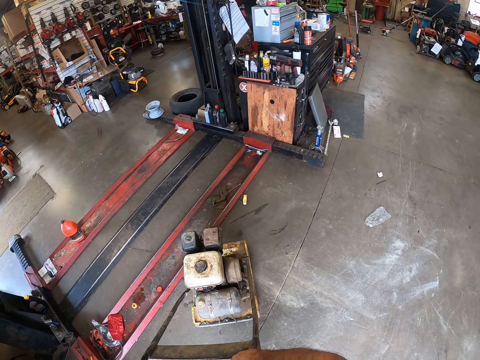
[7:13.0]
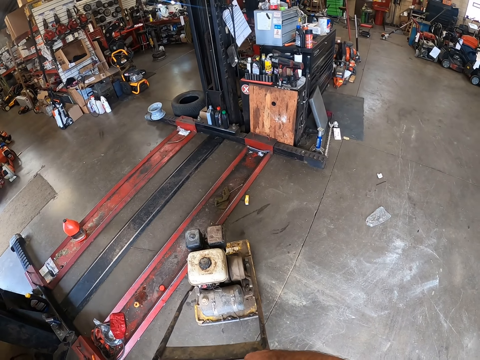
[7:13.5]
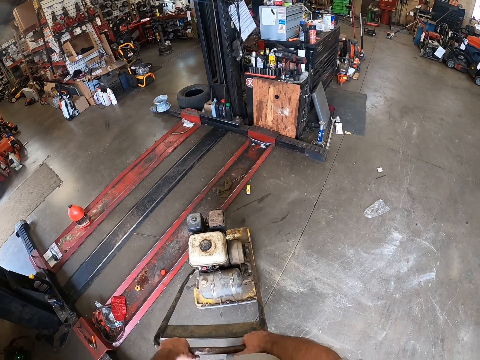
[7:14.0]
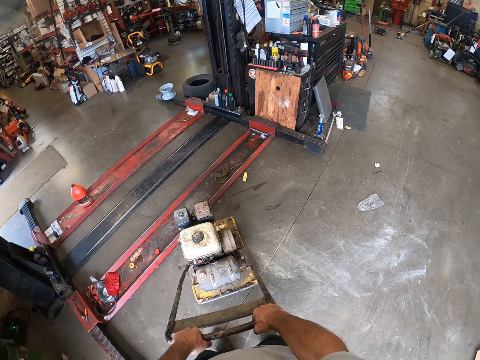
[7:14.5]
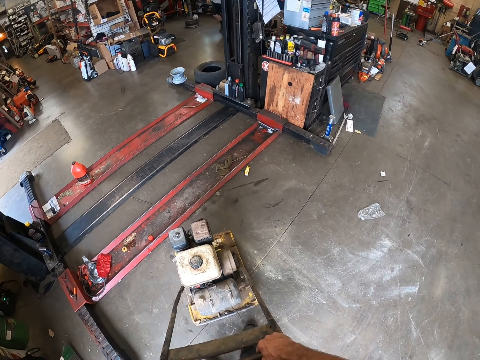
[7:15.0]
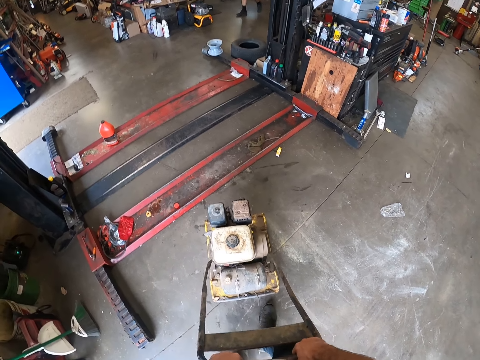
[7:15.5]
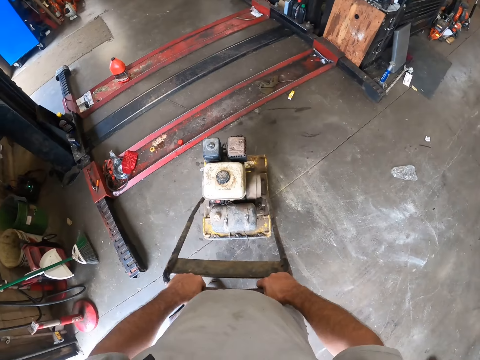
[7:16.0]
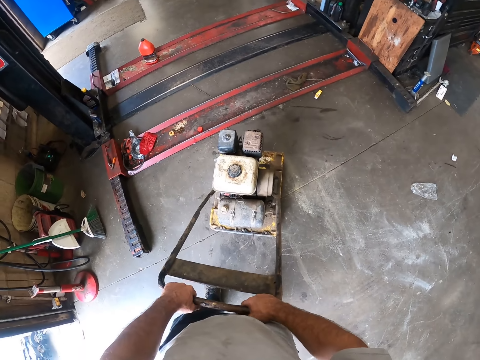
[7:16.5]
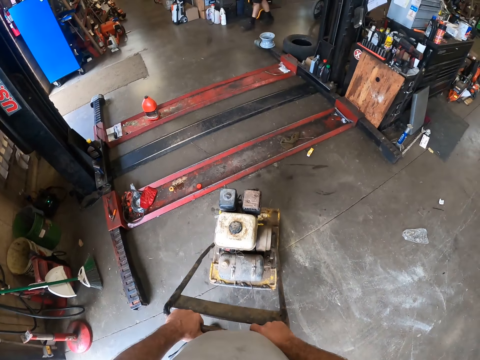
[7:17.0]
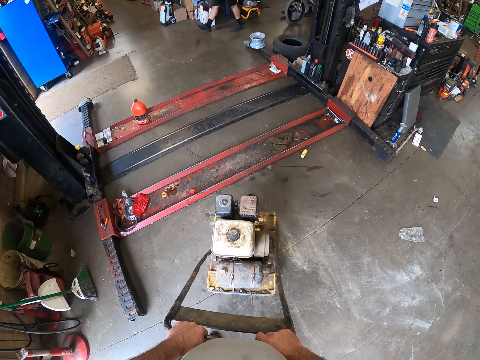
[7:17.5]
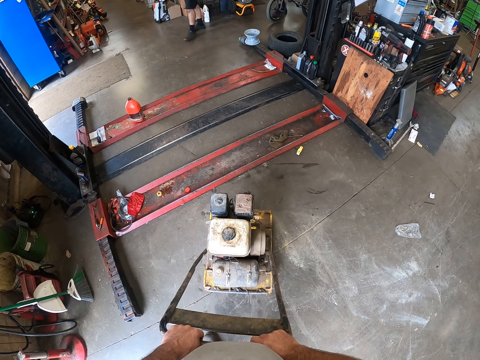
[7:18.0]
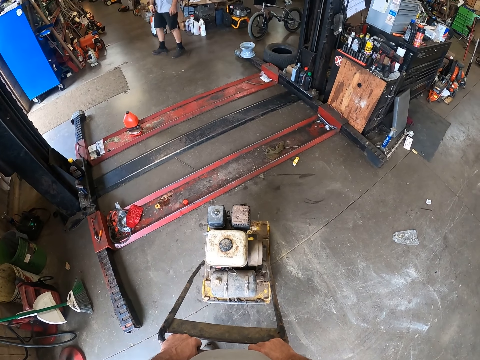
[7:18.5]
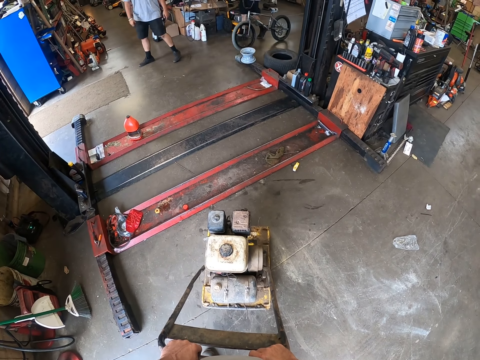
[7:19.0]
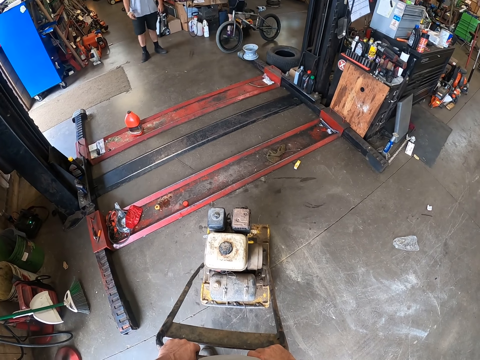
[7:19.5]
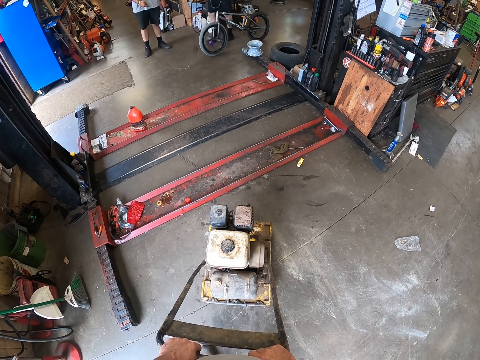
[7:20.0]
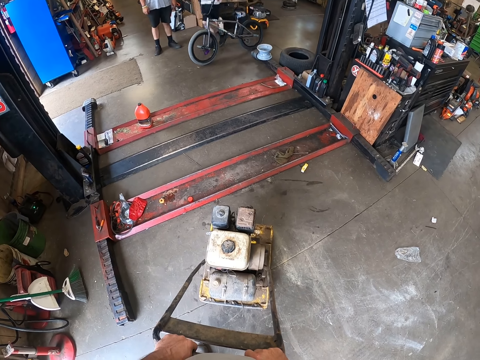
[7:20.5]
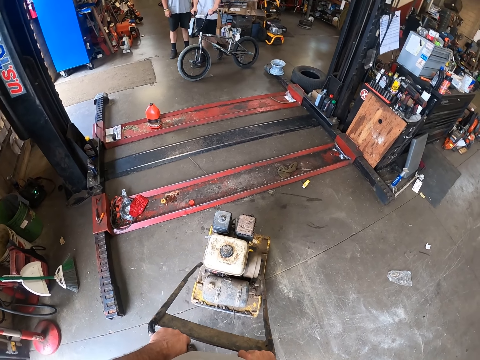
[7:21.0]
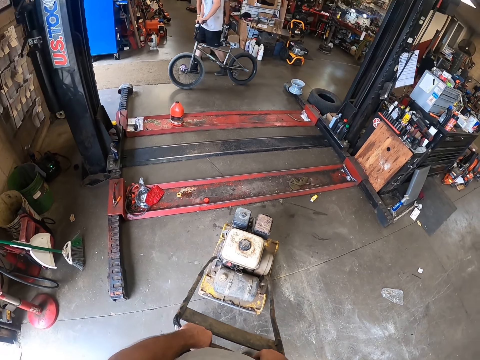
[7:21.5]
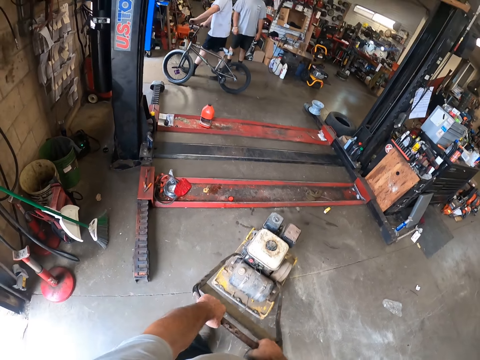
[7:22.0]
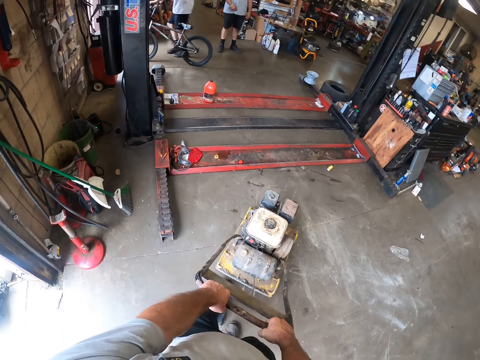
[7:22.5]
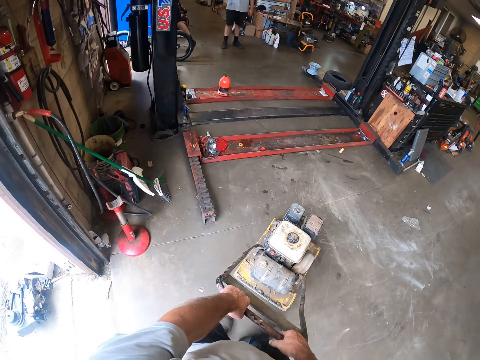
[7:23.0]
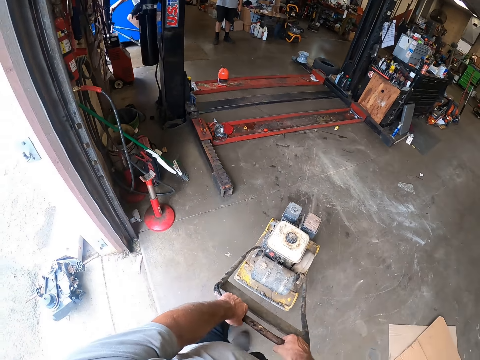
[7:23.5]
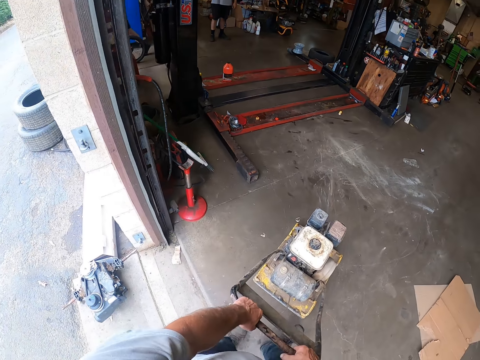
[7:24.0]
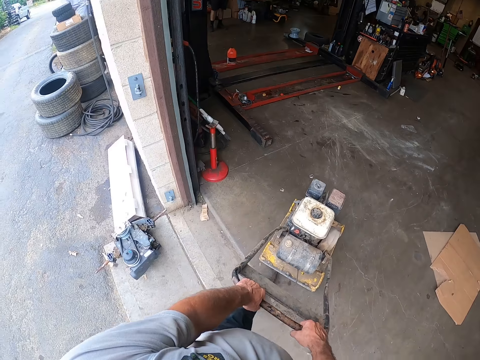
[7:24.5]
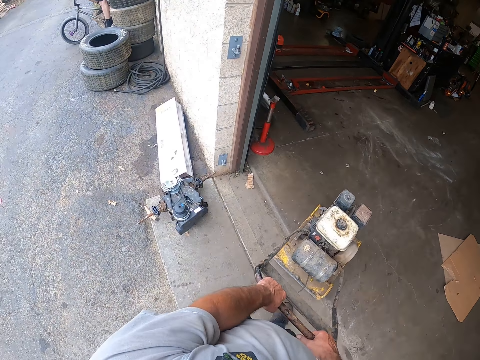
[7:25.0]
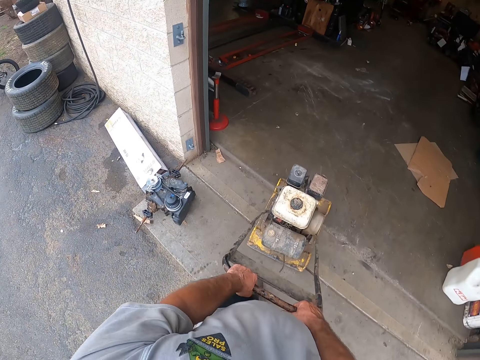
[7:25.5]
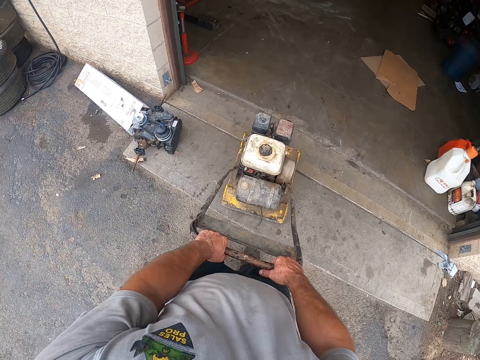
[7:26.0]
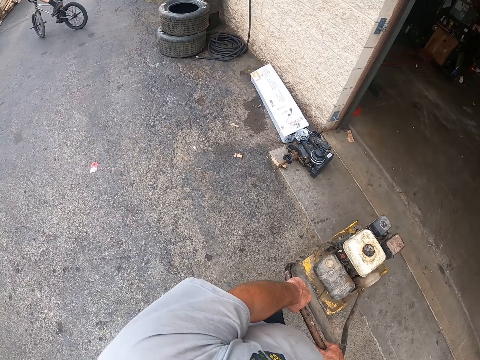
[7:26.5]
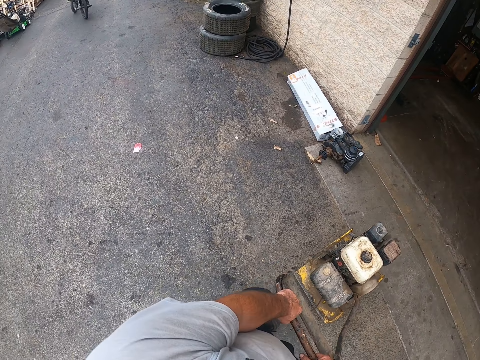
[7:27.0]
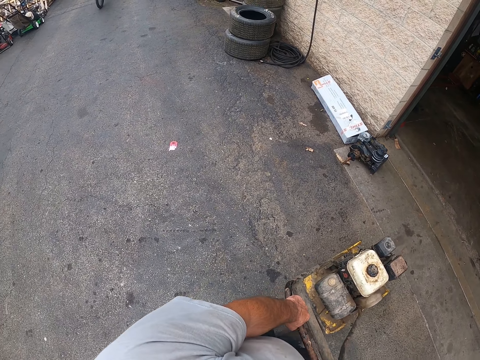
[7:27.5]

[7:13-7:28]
The camera wearer looks around the garage. A co-worker moves a bicycle outside the workshop. Another co-worker walks in front of the camera wearer. The camera wearer moves the lawn mower outside the workshop. They pull the lawn mower.

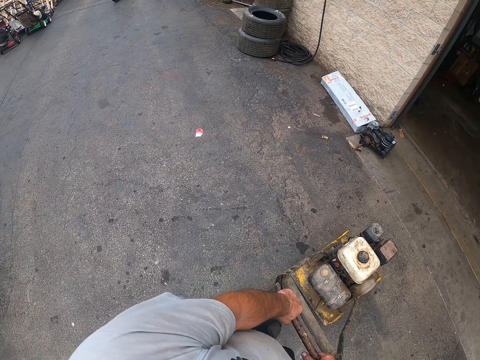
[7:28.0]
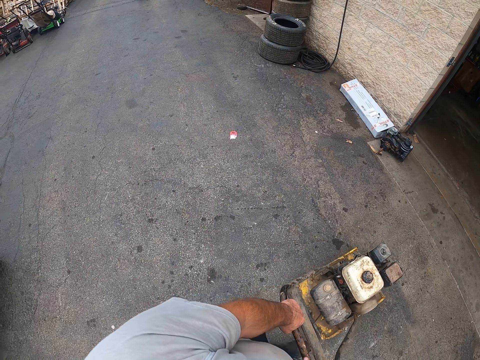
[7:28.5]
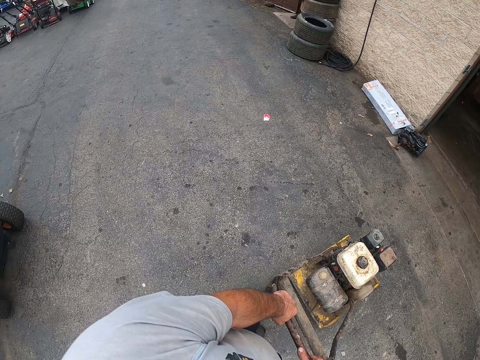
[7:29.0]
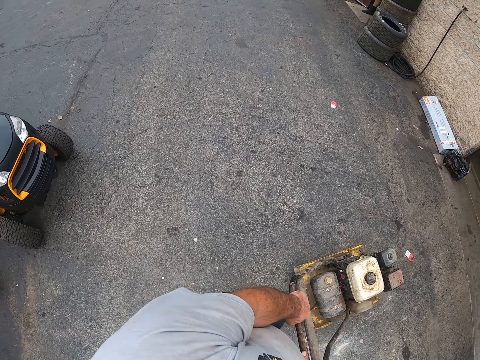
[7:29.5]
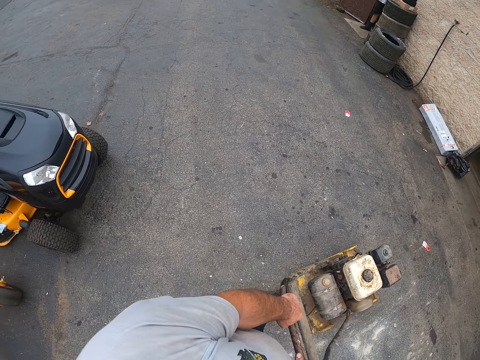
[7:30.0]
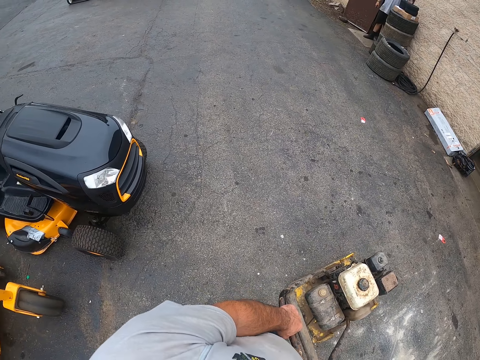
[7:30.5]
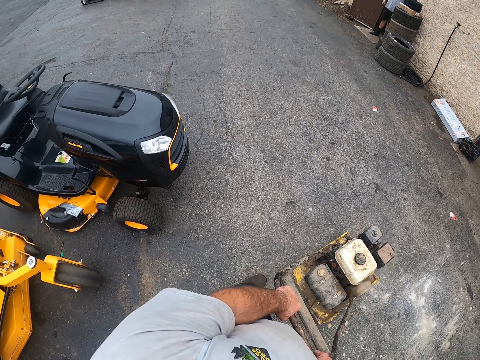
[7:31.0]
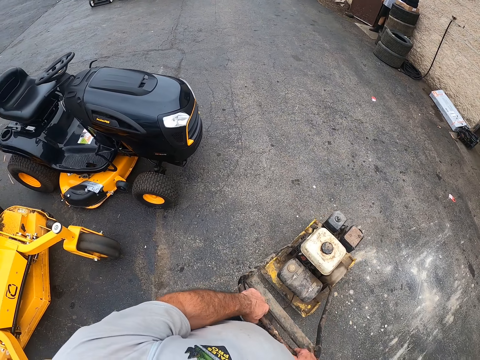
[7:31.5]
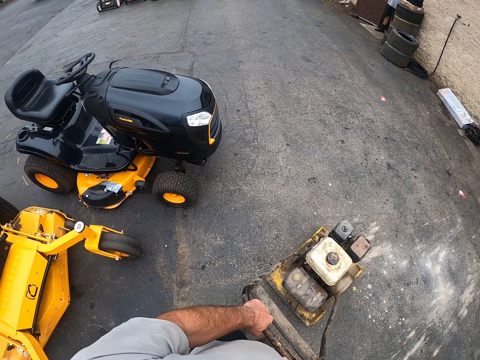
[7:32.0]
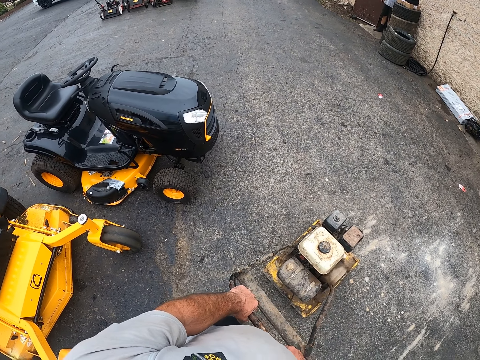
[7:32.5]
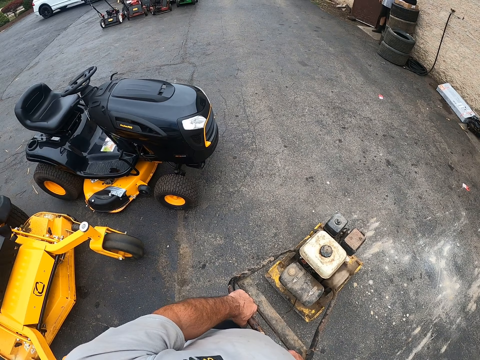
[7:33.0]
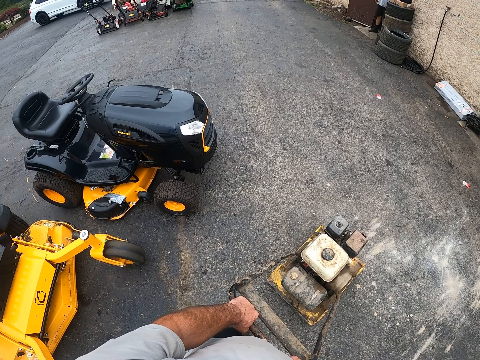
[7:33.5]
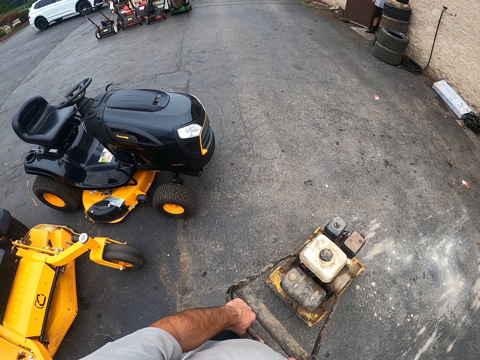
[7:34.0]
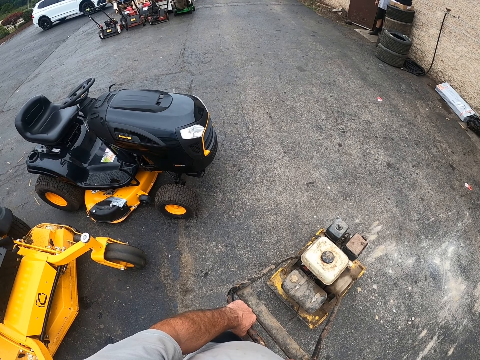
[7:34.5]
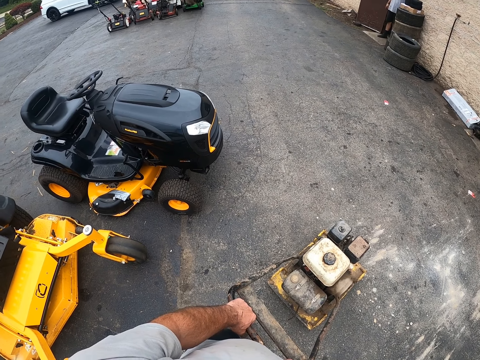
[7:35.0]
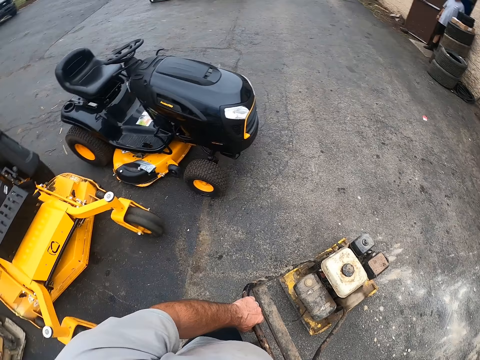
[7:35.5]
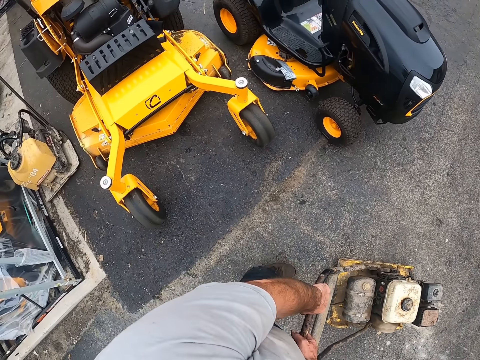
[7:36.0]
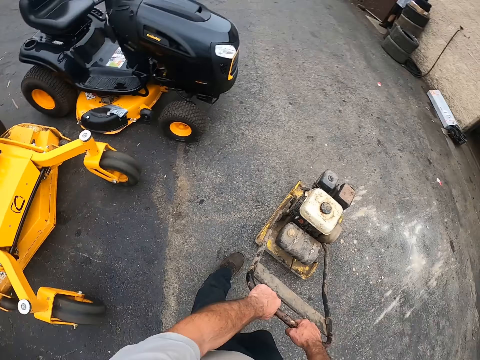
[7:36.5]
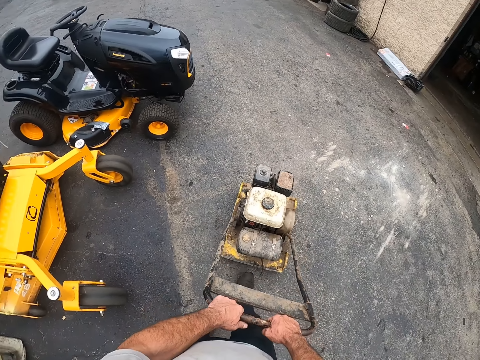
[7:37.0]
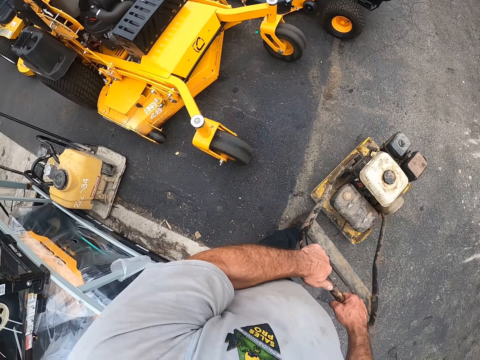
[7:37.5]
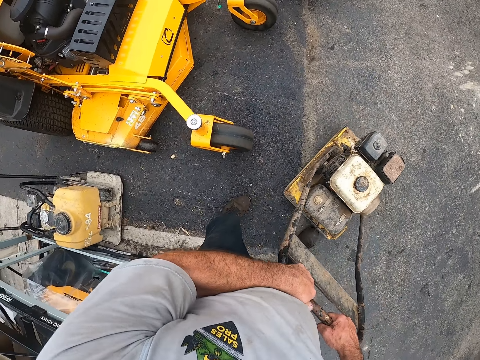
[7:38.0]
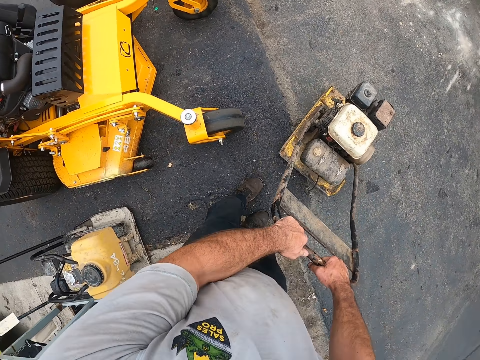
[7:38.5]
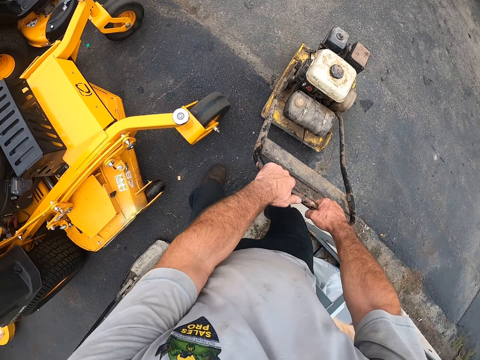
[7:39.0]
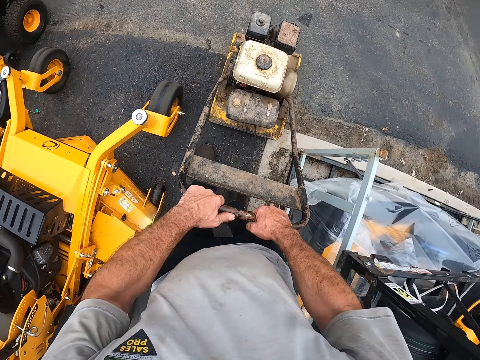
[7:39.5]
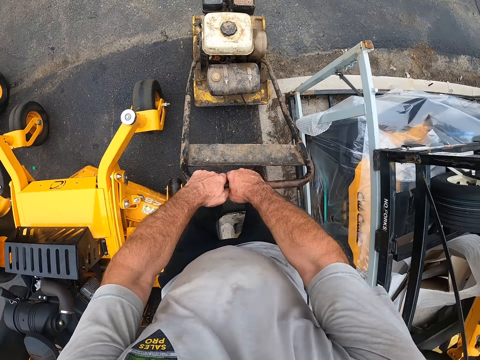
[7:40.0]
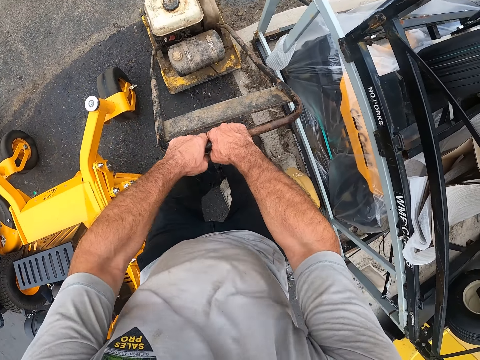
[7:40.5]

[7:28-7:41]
The camera wearer looks around. They pull the lawn mower.
